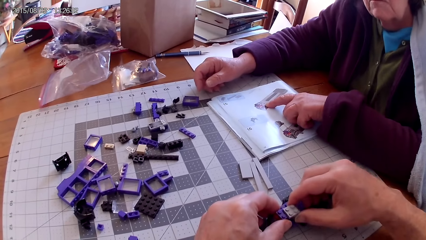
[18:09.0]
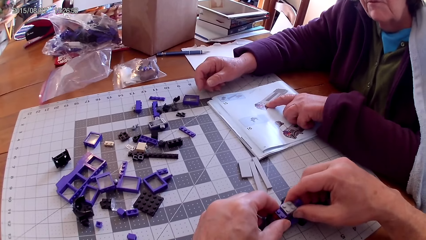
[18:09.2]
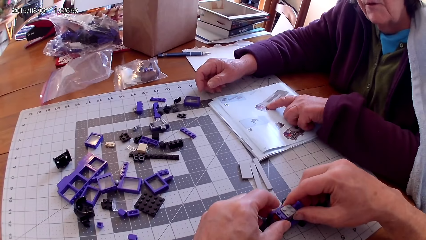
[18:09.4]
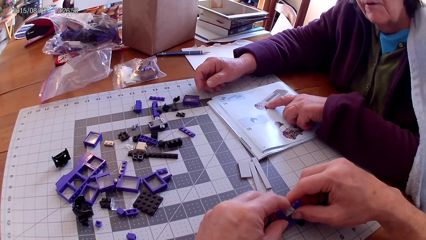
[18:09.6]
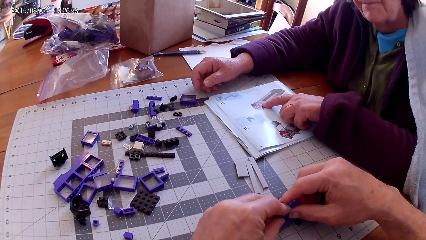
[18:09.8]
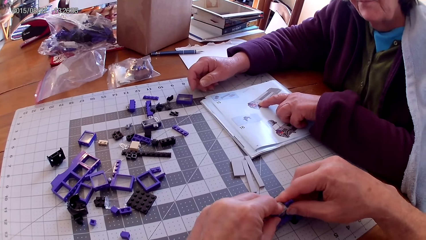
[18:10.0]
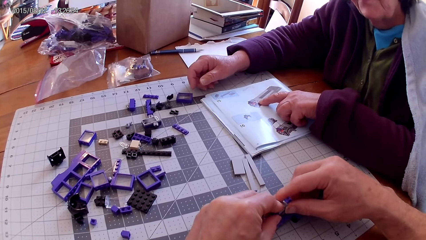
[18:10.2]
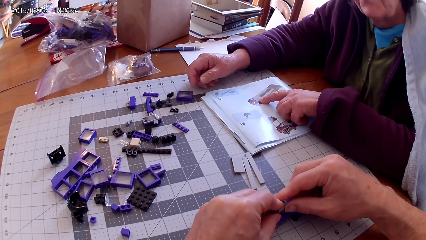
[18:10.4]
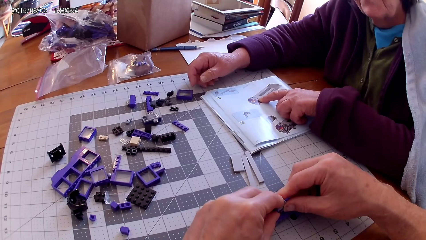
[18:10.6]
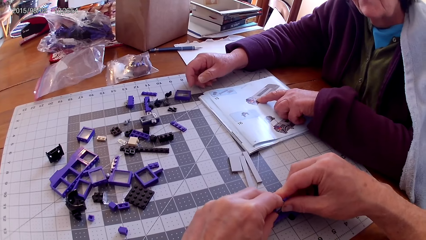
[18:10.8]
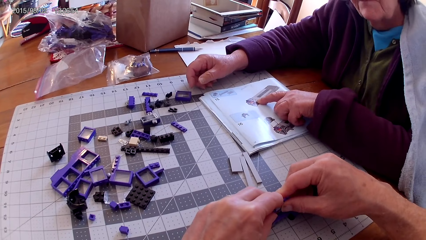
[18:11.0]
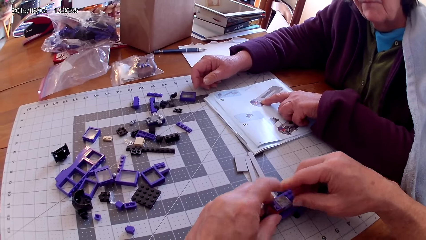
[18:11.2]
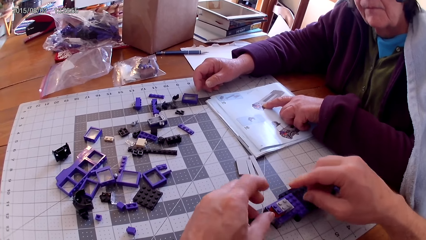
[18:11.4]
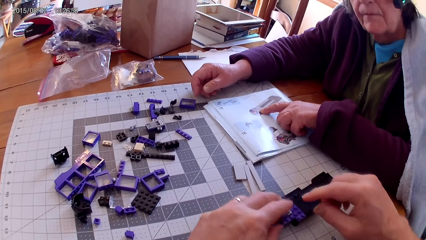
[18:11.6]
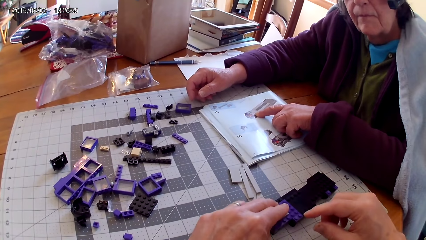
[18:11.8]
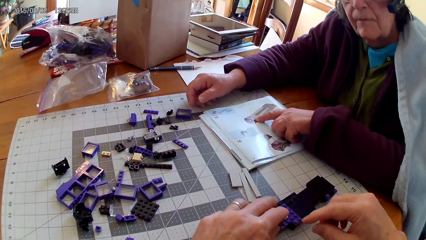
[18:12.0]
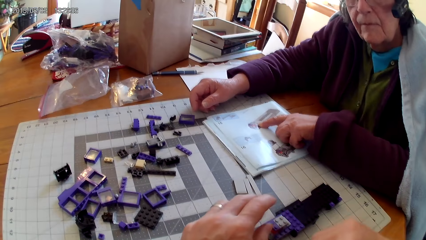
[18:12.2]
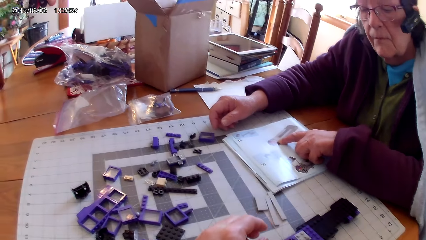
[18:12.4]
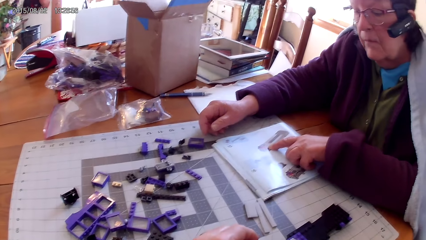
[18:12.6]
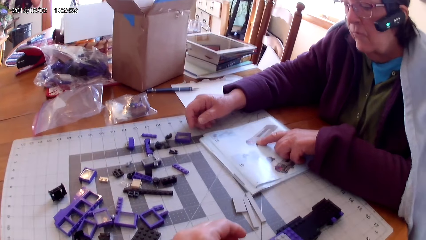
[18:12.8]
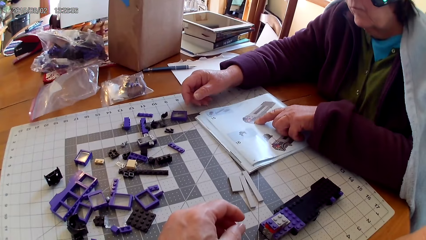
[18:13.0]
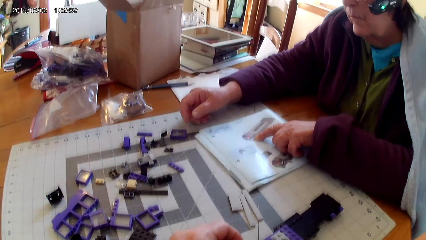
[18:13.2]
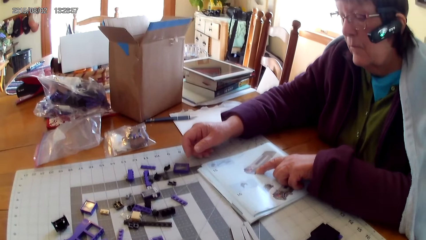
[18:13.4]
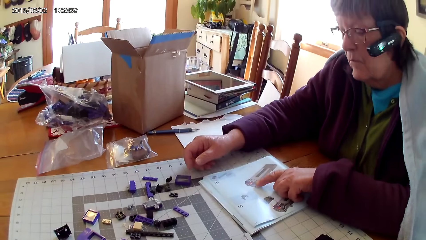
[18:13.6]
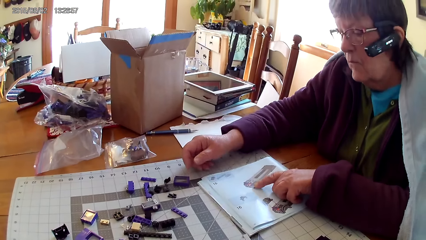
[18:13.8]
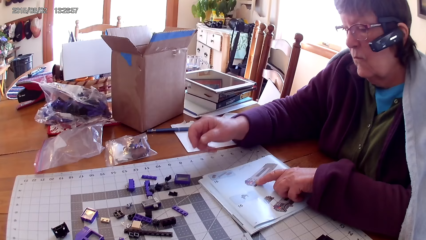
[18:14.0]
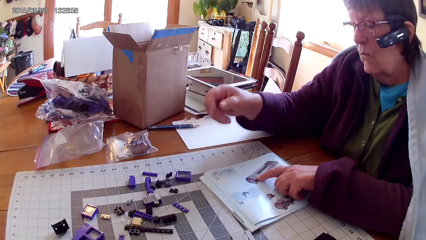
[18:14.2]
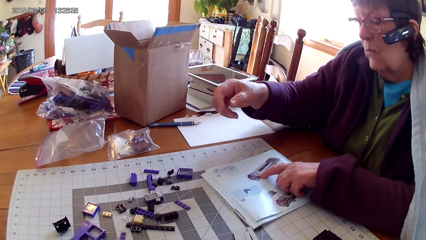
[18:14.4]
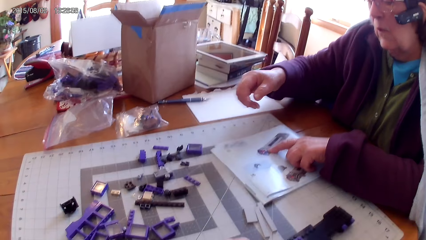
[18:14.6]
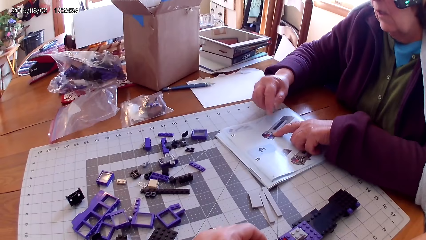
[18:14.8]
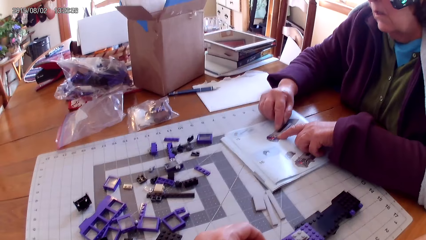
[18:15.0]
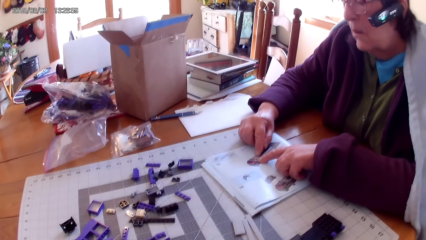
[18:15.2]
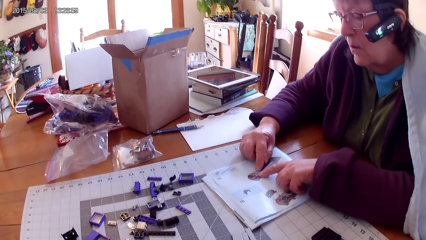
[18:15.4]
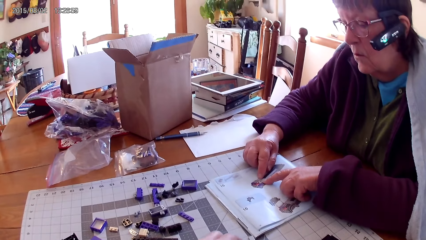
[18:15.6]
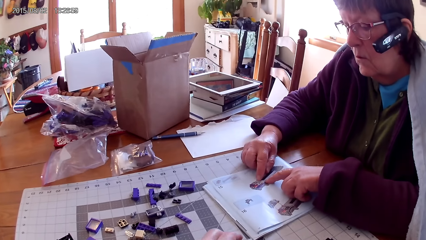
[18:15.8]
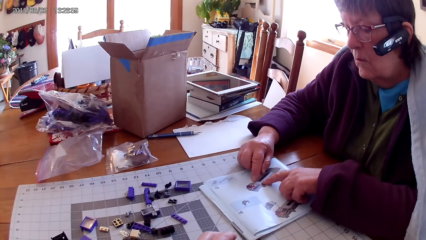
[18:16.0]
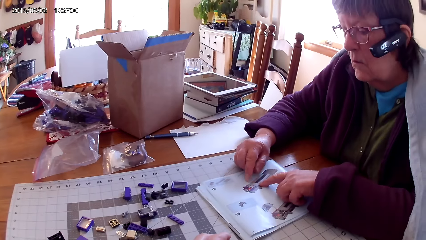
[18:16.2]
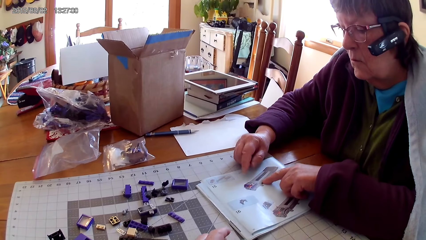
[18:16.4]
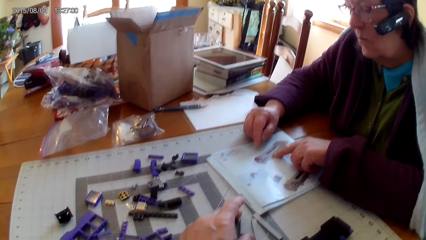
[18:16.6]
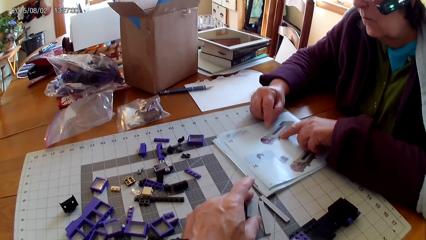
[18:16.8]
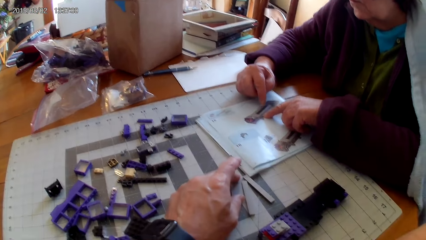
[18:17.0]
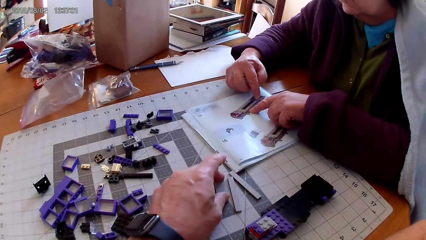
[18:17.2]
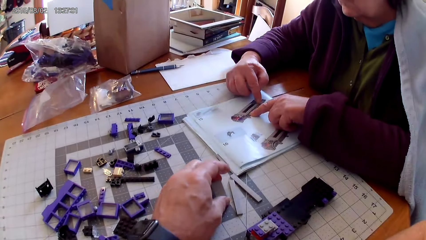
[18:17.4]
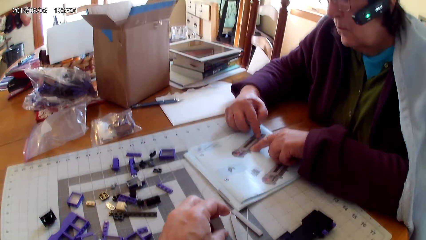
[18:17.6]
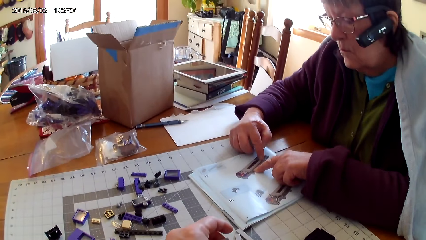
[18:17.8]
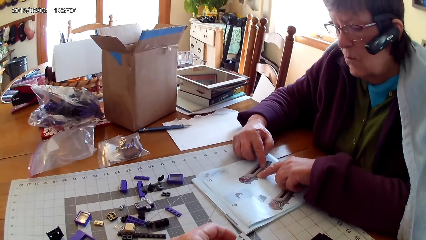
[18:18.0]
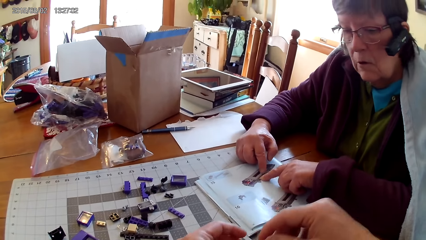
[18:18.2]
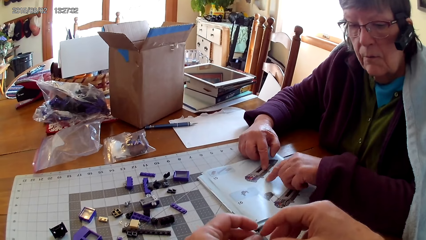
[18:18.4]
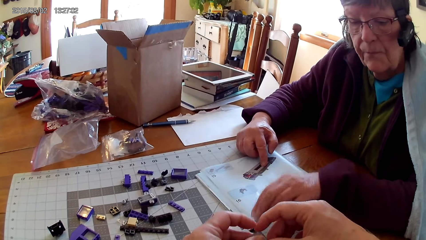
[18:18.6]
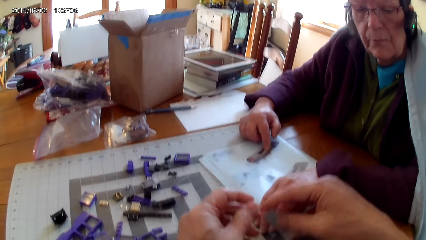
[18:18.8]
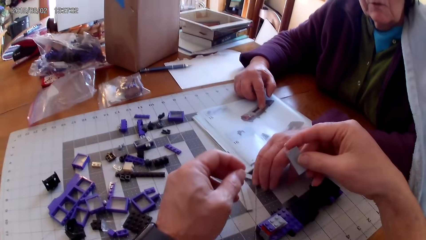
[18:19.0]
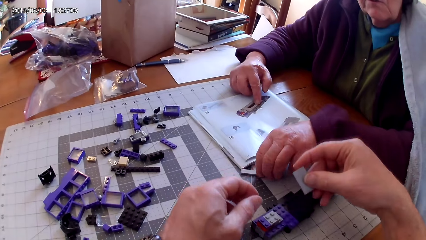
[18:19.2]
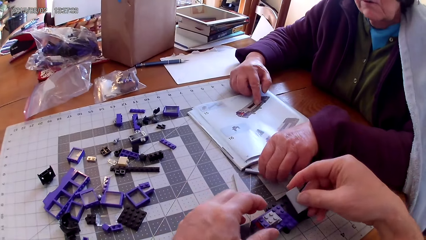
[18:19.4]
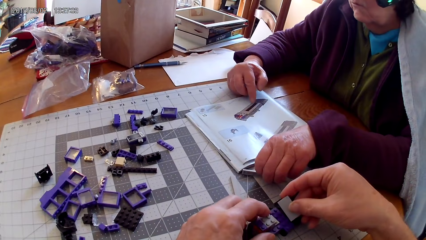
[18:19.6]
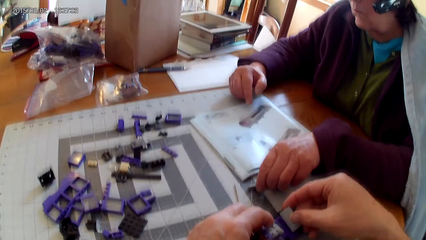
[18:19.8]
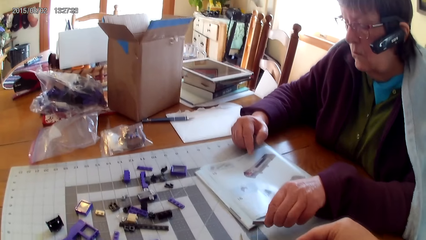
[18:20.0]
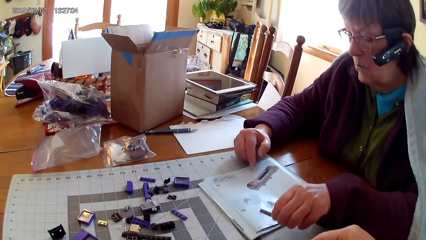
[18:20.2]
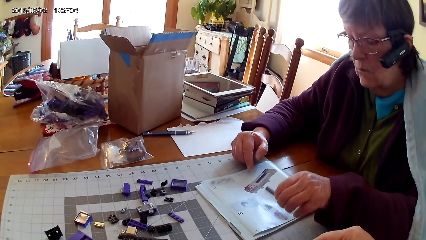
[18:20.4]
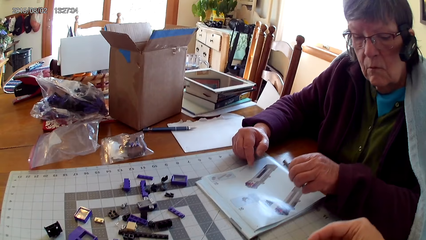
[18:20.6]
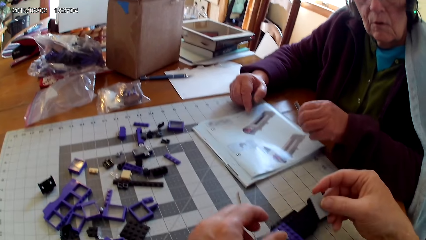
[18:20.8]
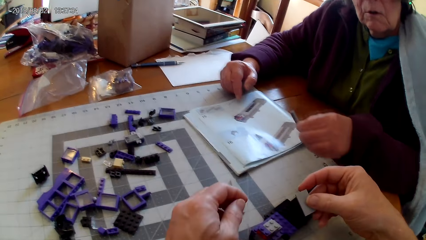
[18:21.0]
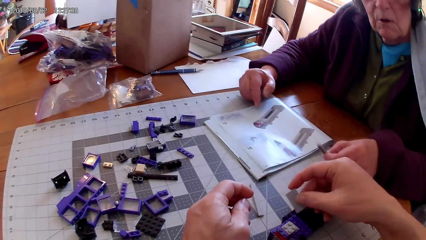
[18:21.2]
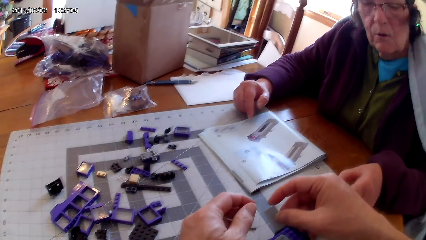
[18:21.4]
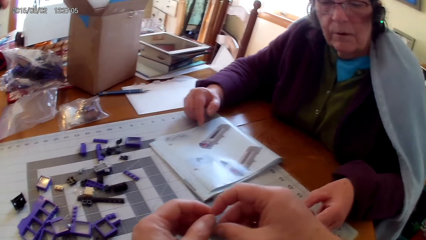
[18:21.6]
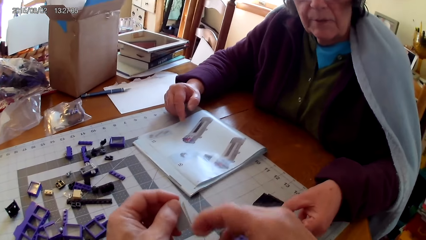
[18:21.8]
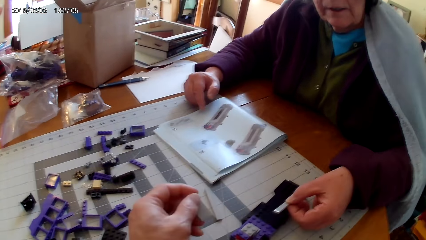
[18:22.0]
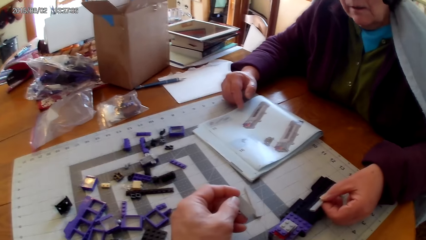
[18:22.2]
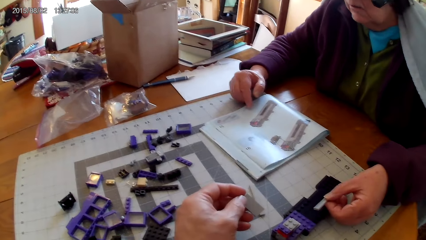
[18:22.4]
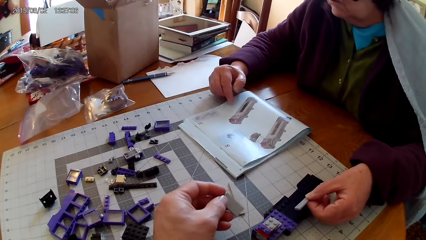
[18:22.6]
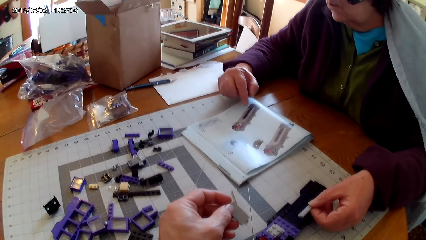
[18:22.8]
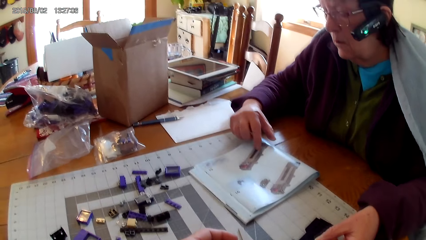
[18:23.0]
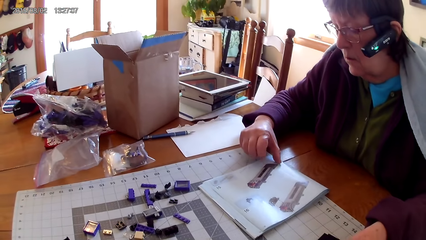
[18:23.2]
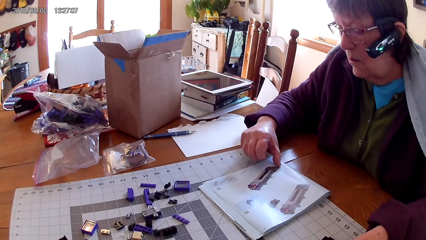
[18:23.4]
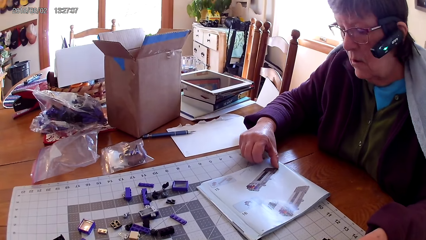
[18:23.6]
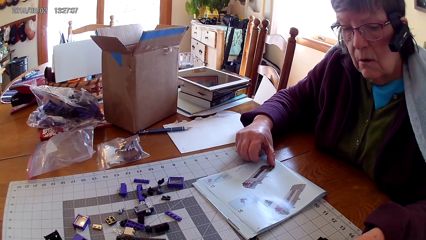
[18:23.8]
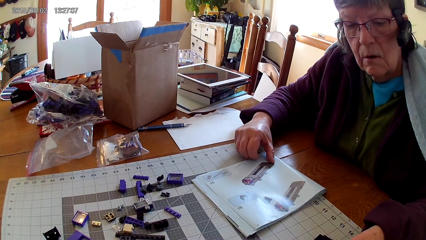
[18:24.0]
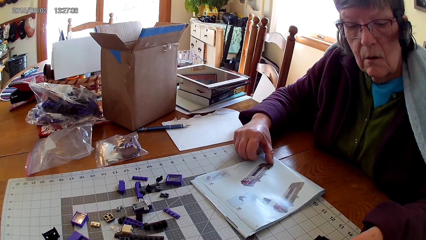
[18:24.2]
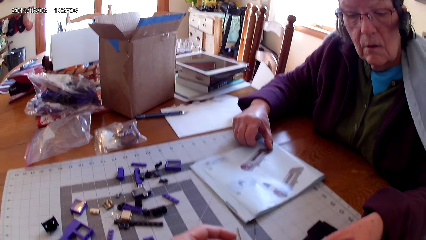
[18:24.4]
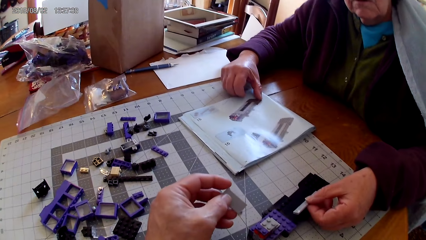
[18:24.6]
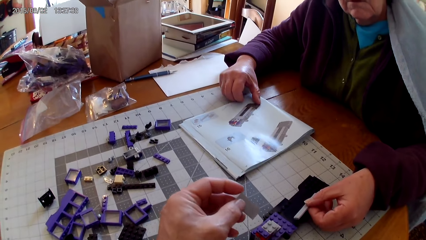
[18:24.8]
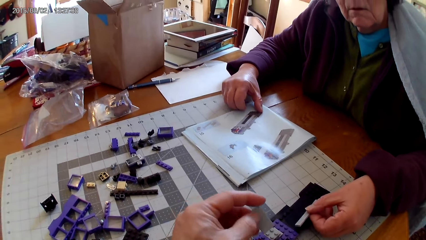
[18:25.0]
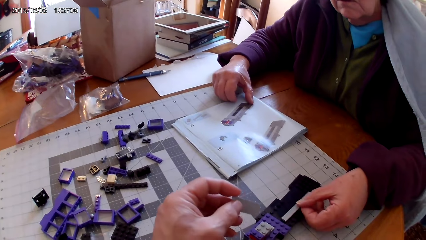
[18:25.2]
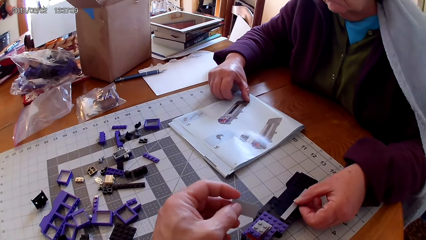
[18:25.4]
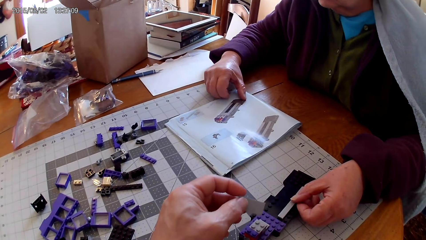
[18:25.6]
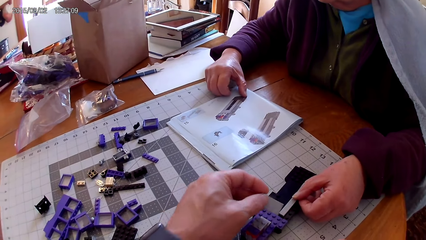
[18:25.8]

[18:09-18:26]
The camera wearer fixes a plastic with his hands. He makes something. He removes his hand from something. A woman reads the manual. She points at the picture with both hands. The camera wearer takes another spare part. The woman touches the spare part. She takes the spare part. She looks at the spare part. She fixes the spare part in something. The camera wearer looks around.
